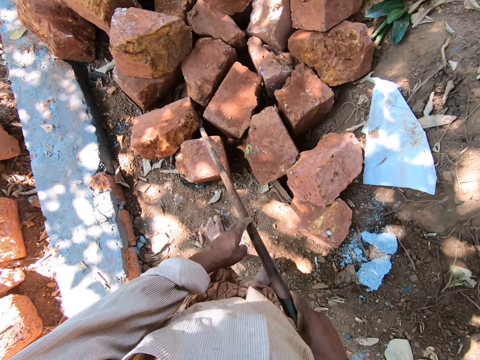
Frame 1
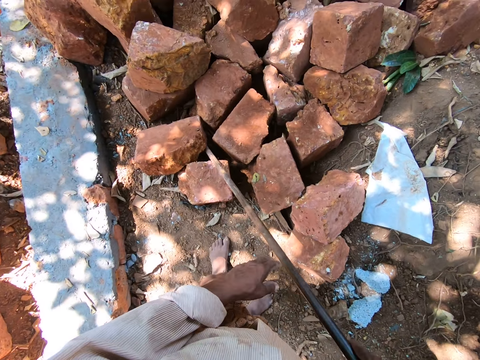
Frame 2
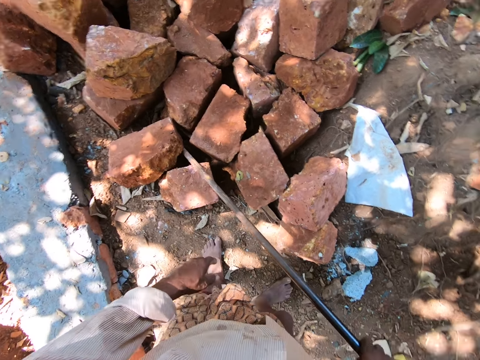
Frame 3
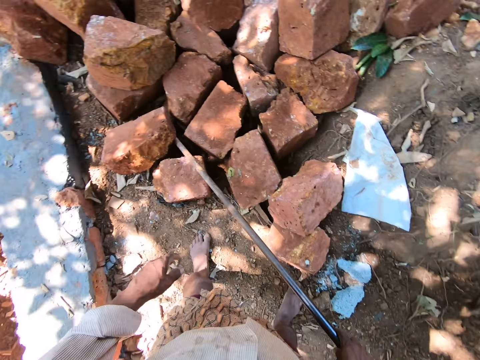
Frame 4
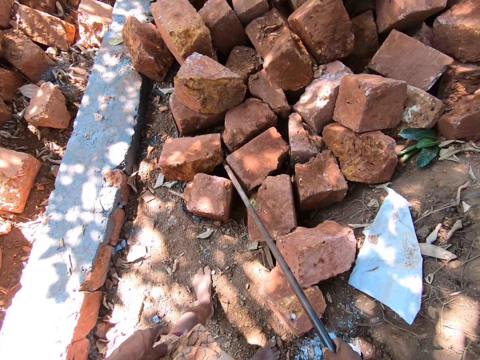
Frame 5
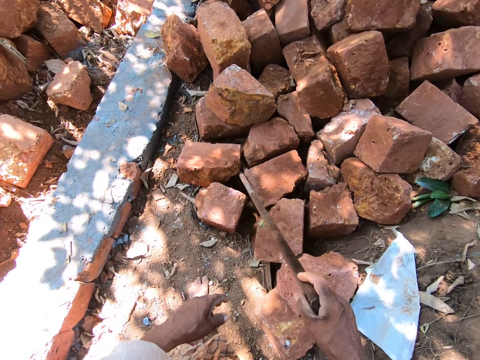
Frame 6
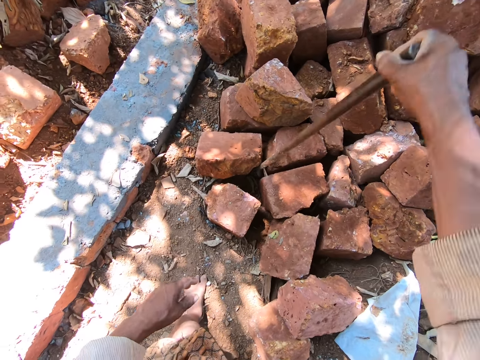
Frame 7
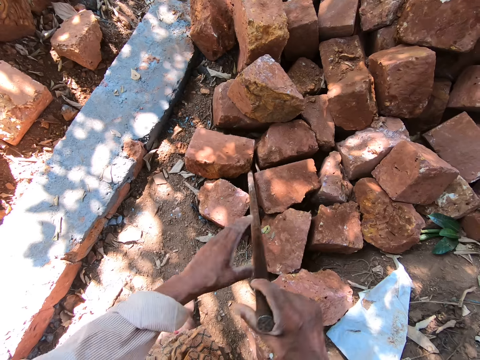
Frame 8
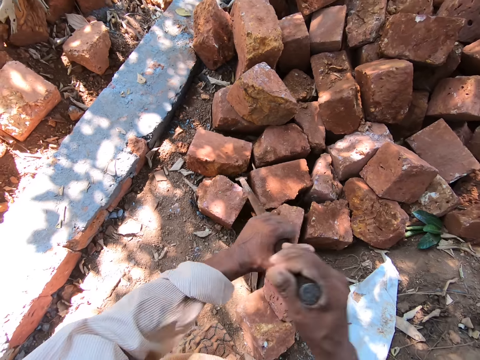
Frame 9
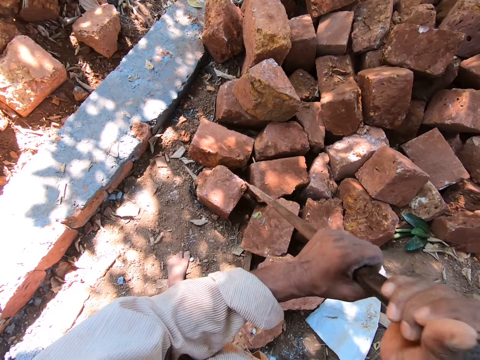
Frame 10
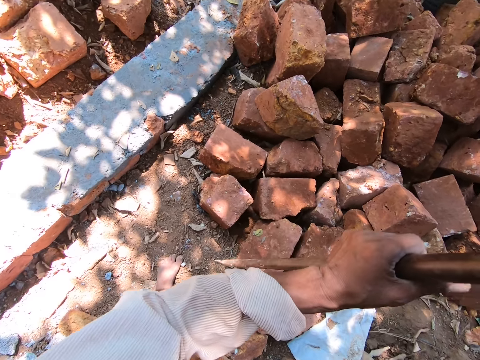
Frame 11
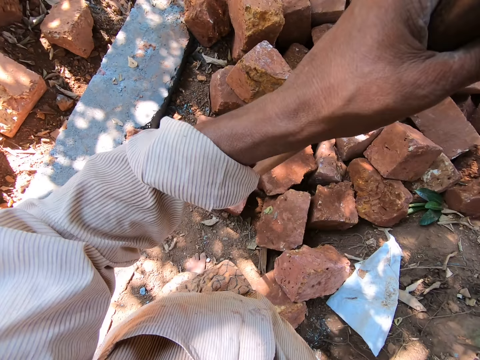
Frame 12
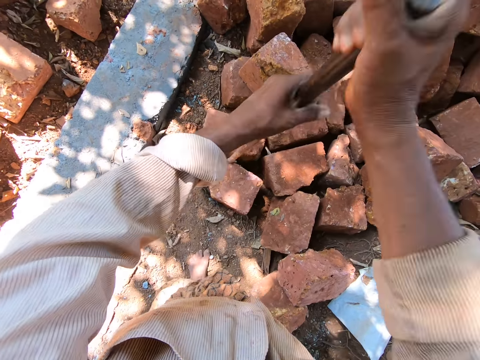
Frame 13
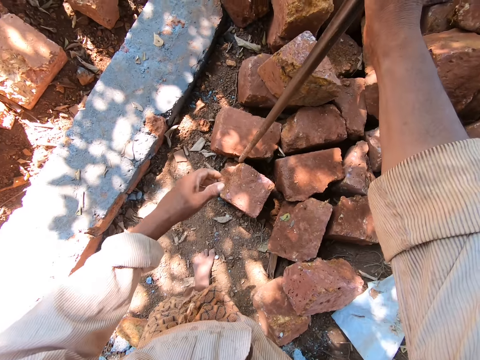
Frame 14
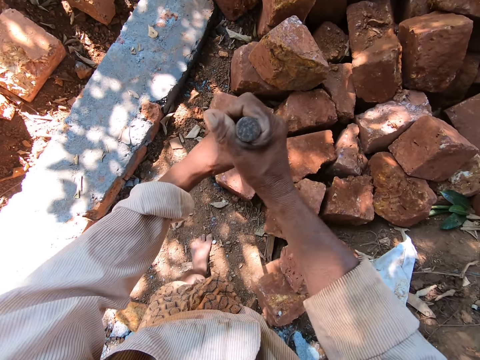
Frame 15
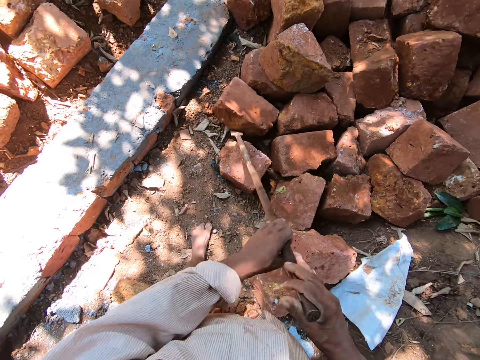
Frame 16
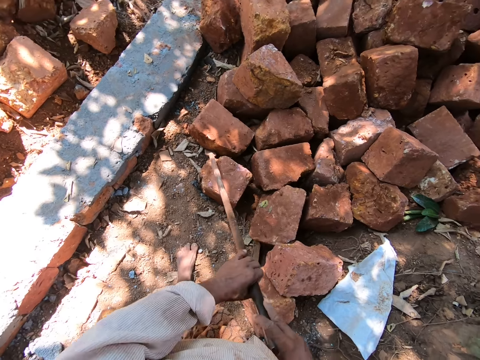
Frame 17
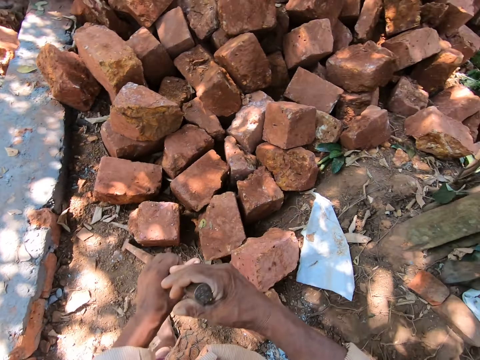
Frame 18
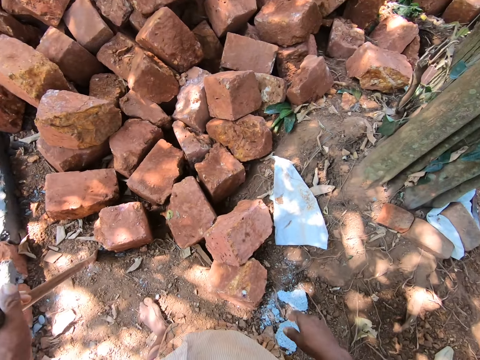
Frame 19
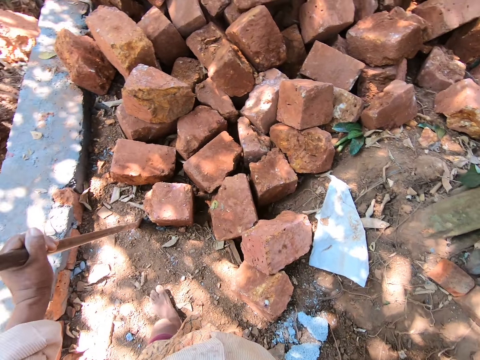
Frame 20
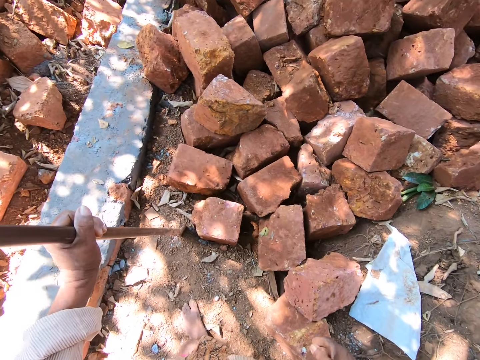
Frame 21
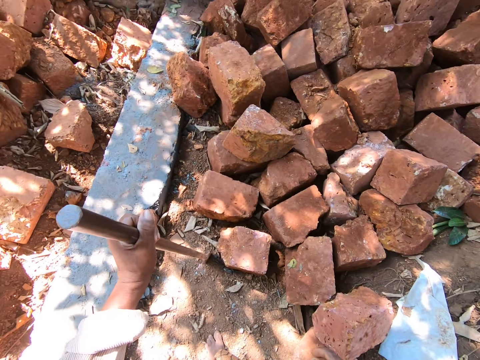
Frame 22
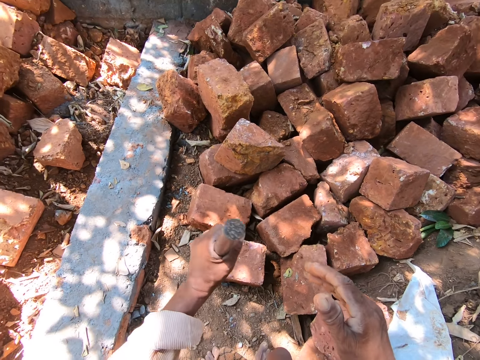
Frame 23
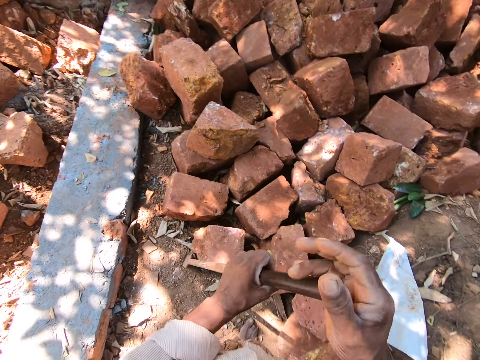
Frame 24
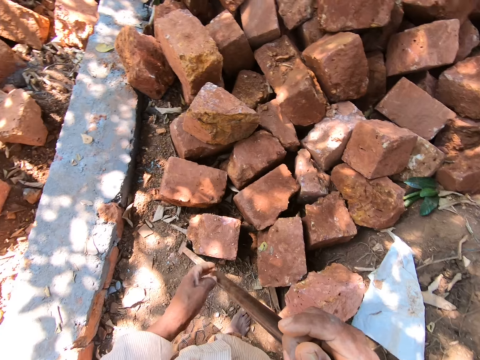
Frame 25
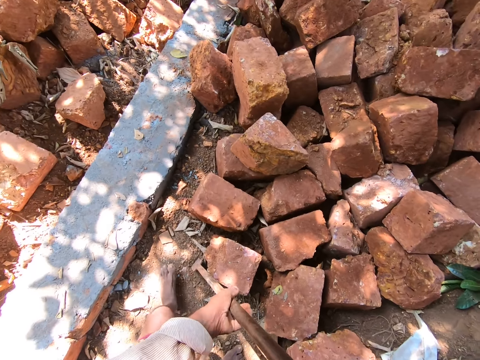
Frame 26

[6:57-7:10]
The camera wearer looks around. They push a stone with a metal. They look around.

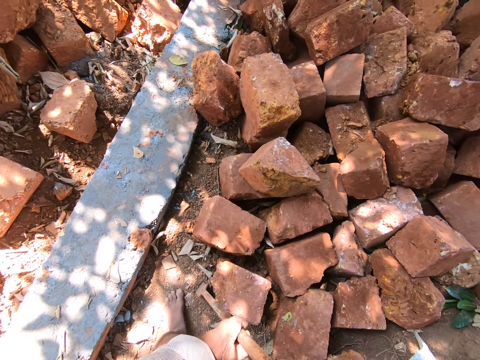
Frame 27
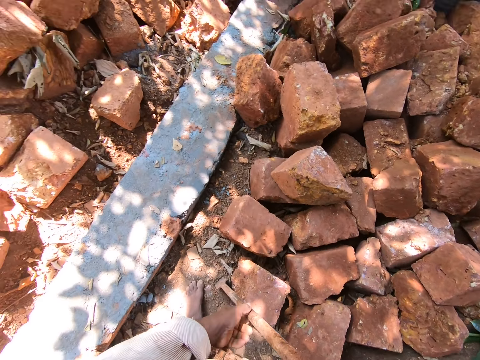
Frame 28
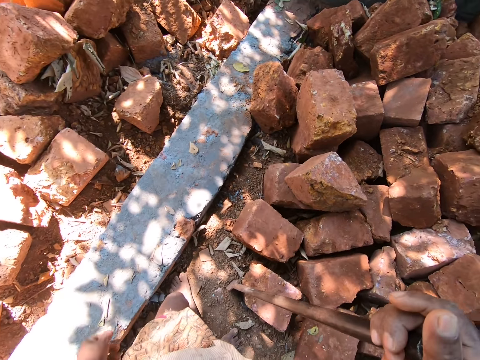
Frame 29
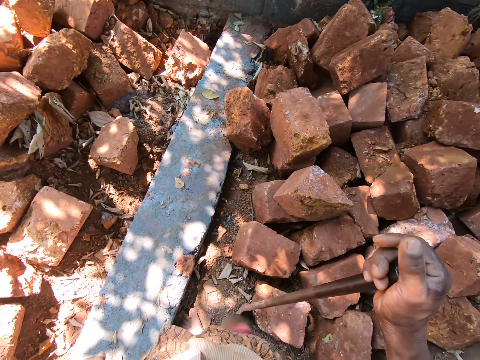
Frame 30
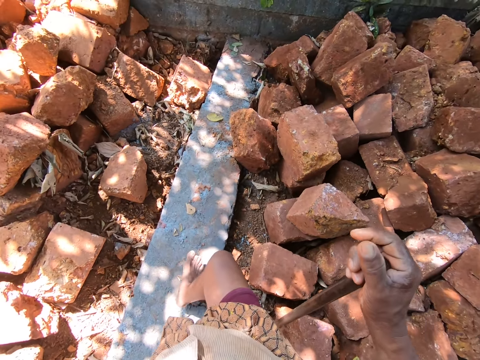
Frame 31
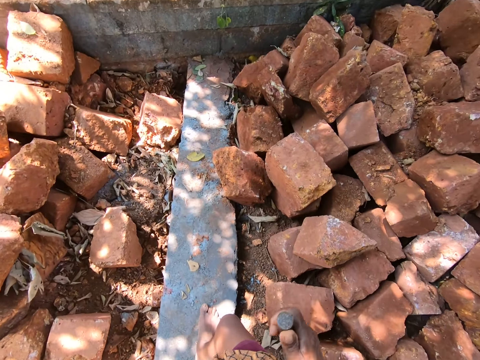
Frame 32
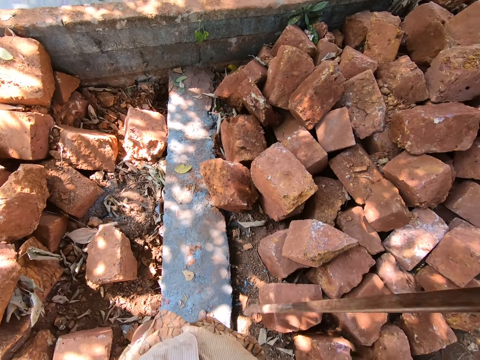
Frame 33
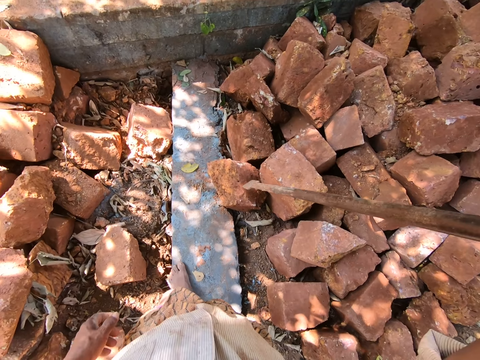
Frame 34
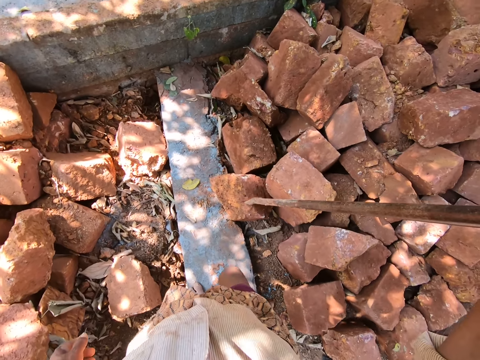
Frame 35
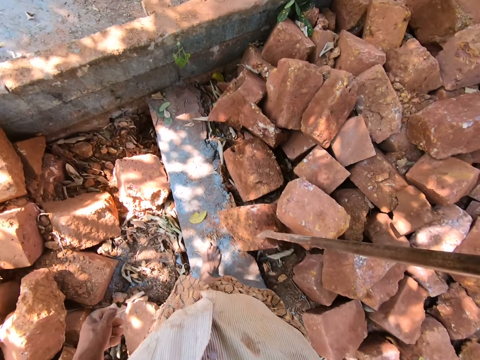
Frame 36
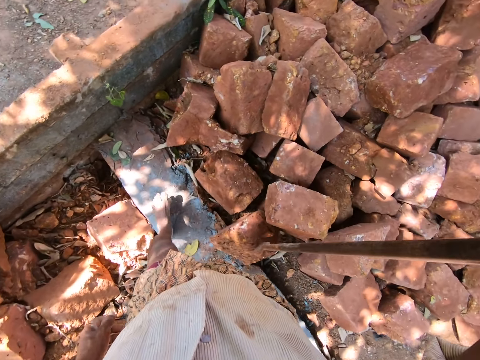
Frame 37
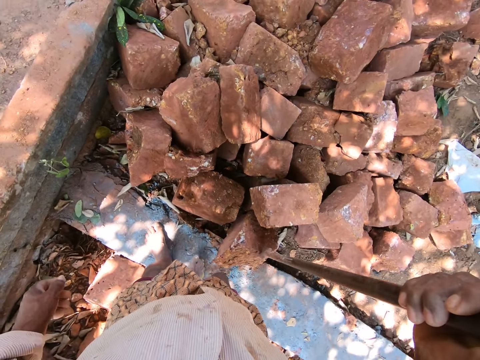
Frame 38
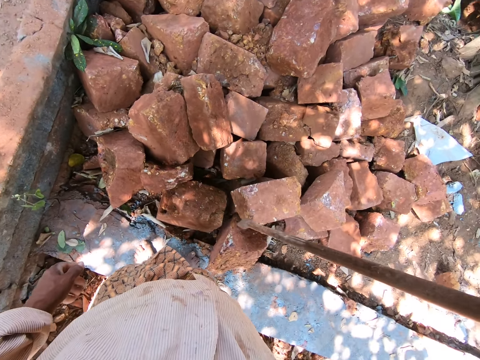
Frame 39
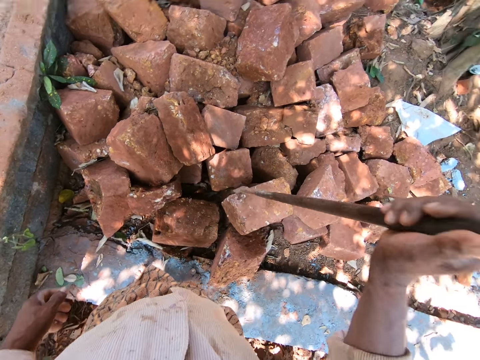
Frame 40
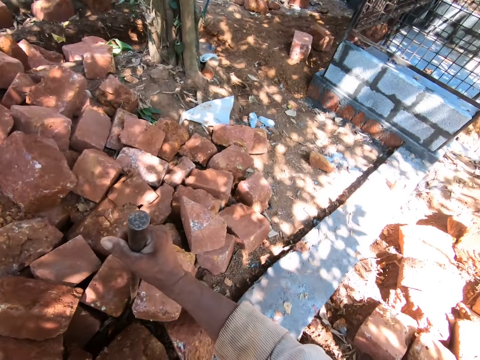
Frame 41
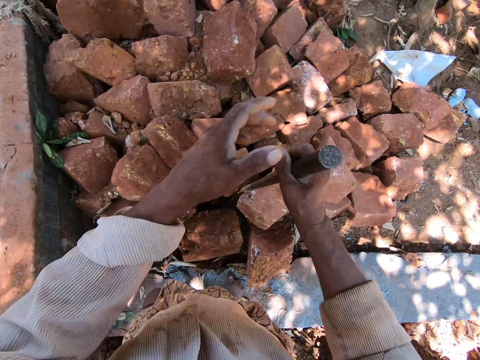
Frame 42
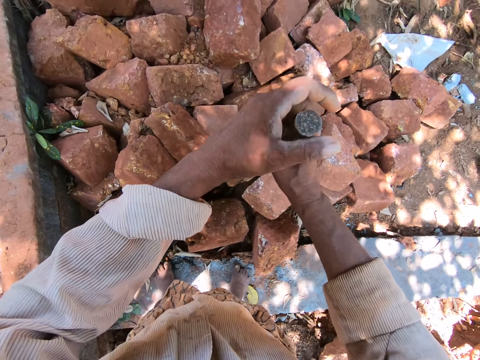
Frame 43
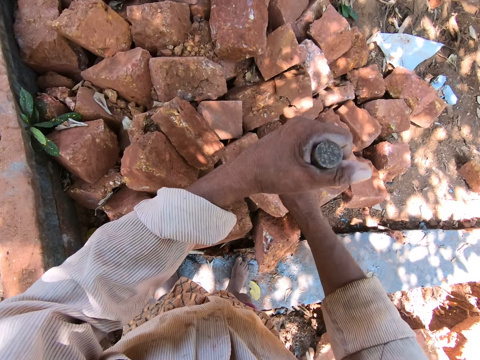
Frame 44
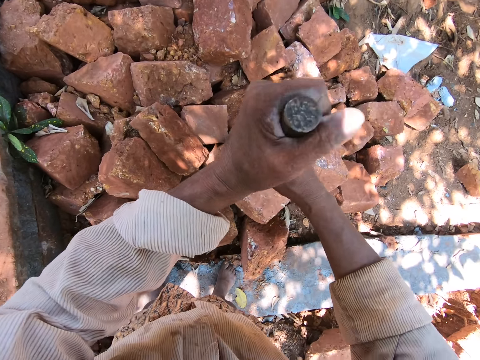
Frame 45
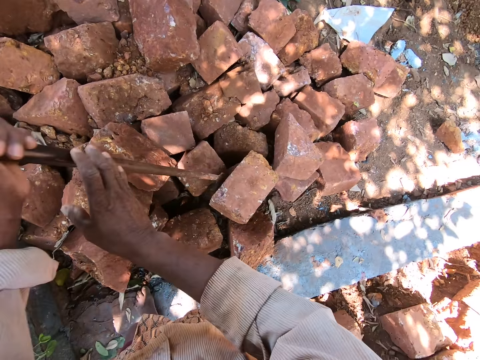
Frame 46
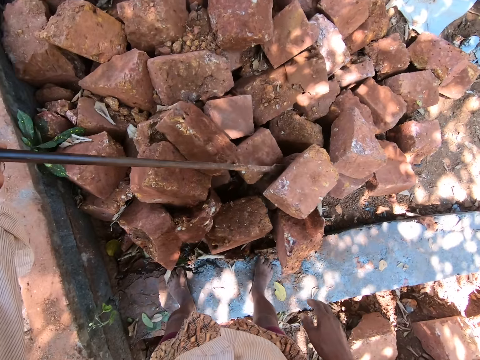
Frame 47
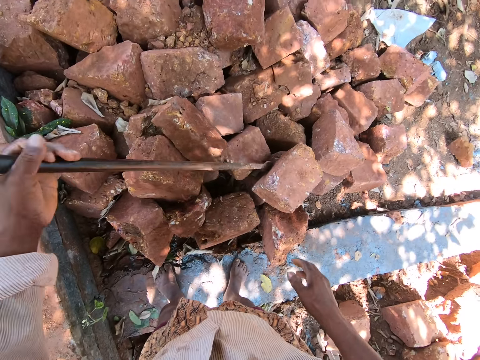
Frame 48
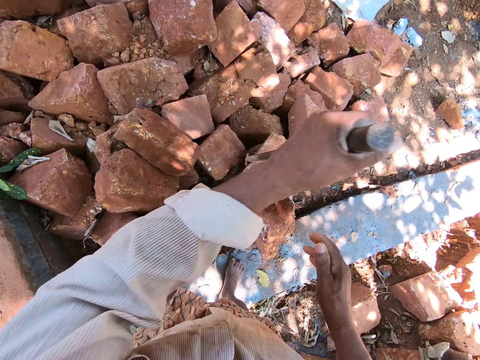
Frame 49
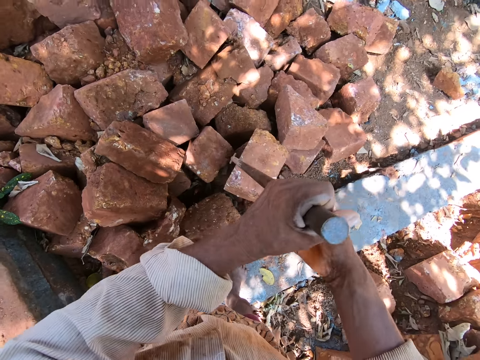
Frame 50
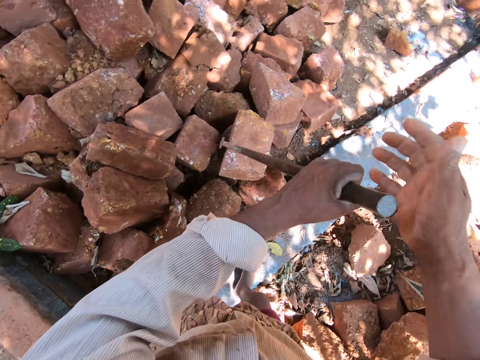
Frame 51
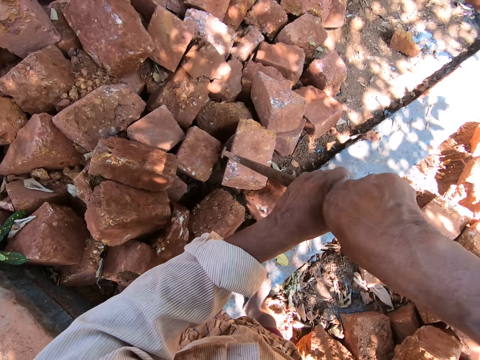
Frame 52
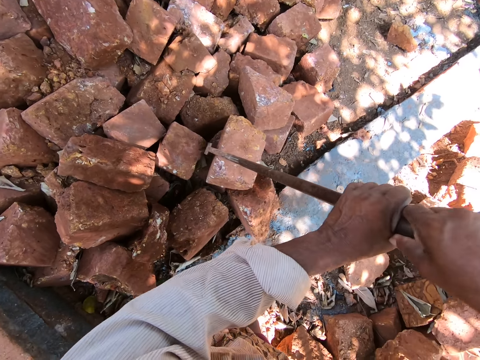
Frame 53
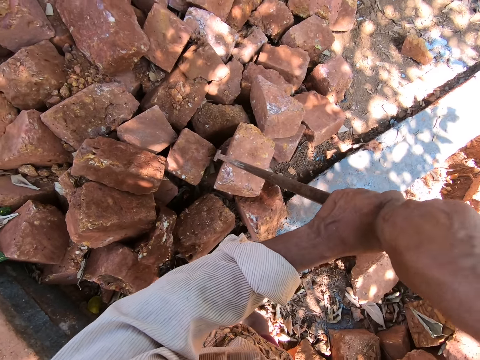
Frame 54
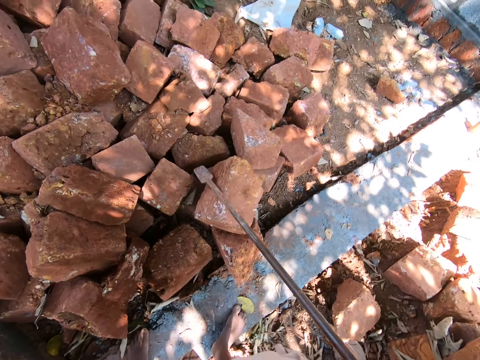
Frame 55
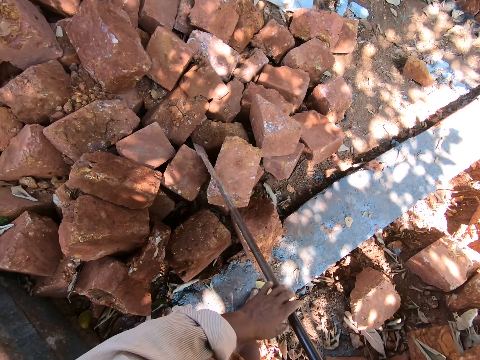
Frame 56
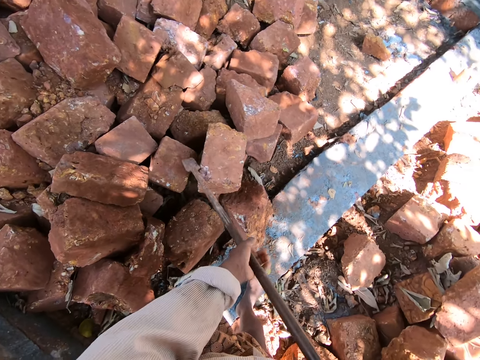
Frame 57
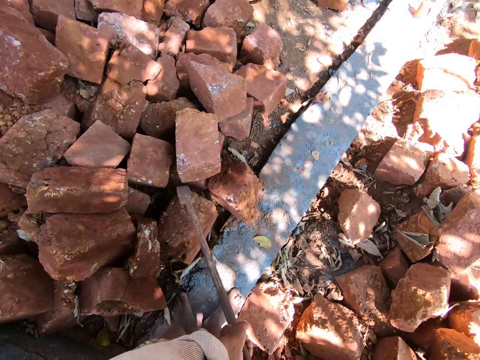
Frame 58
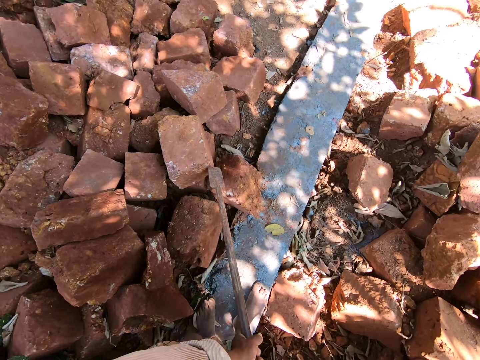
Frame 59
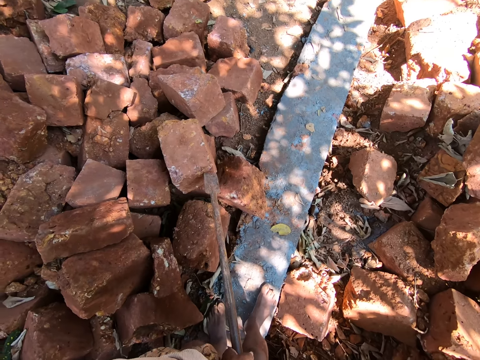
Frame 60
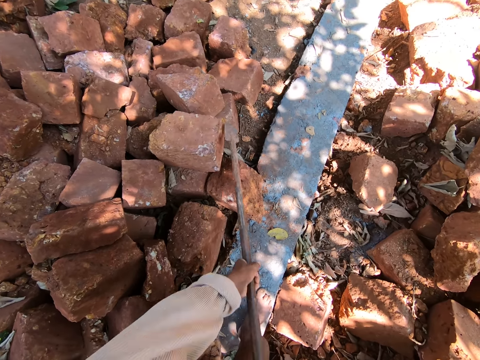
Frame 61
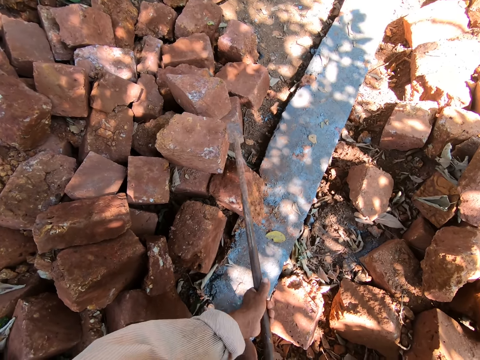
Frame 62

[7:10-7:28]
The camera wearer walks around. They look around. They push a stone with a metal.
